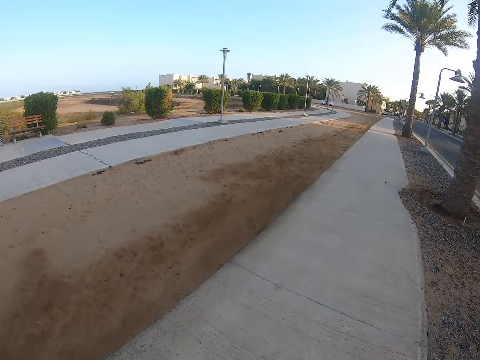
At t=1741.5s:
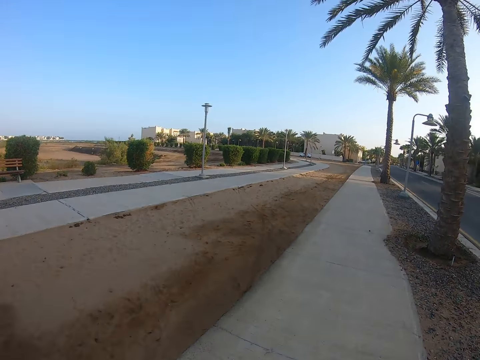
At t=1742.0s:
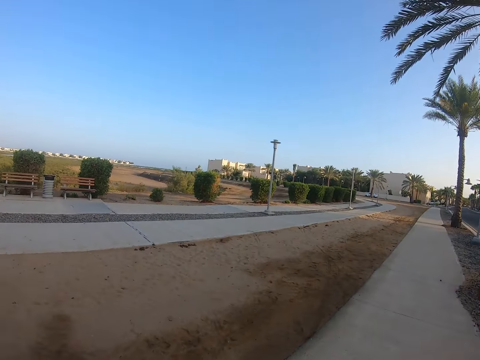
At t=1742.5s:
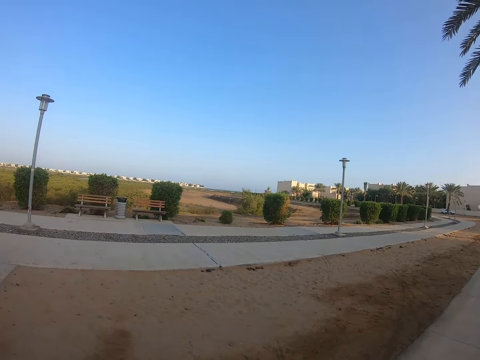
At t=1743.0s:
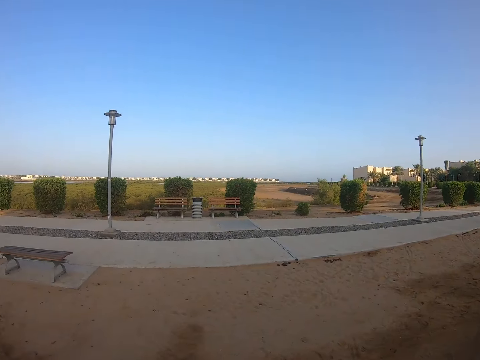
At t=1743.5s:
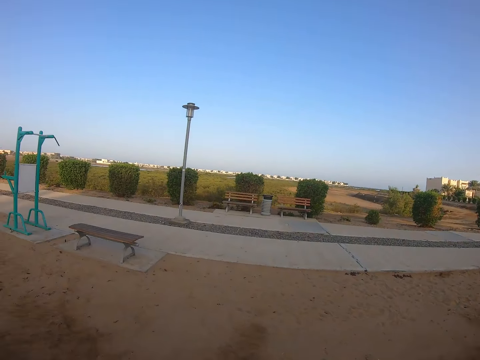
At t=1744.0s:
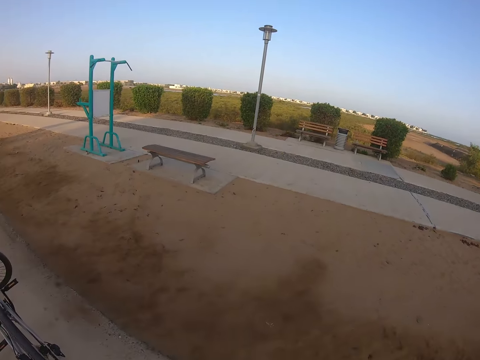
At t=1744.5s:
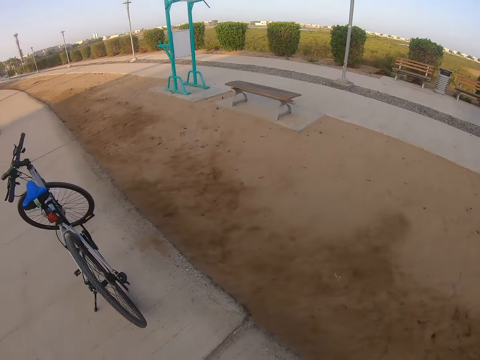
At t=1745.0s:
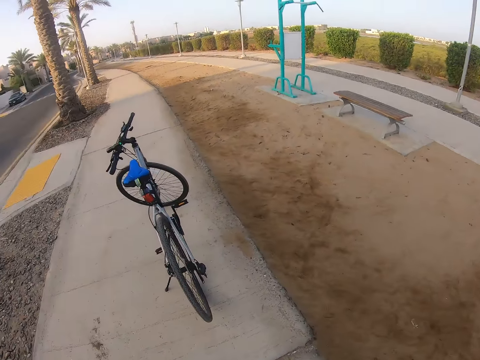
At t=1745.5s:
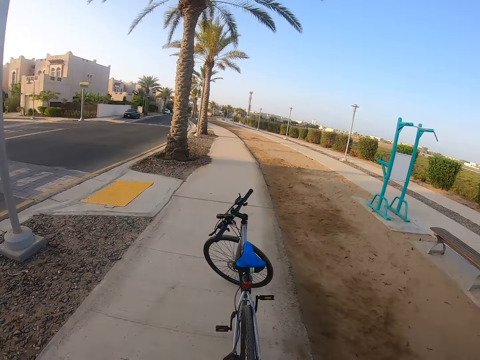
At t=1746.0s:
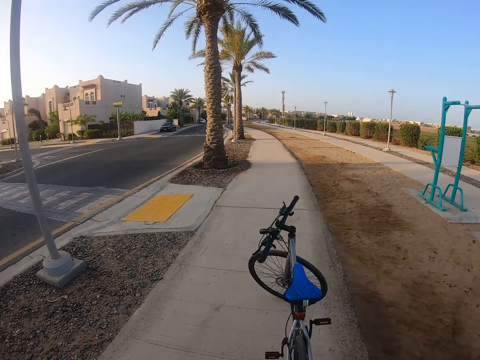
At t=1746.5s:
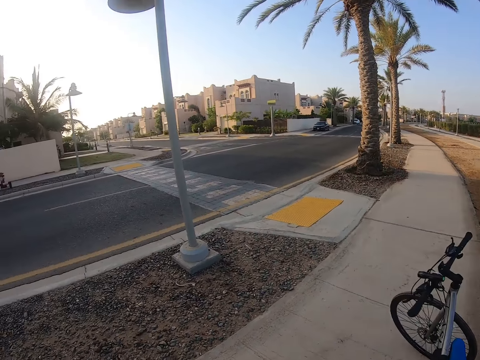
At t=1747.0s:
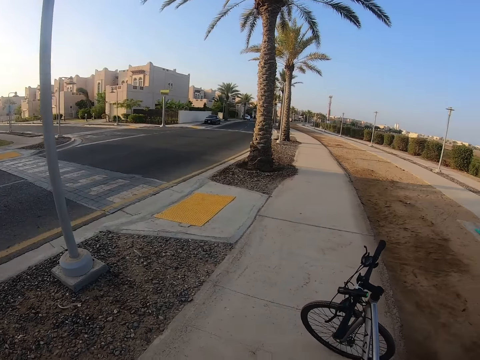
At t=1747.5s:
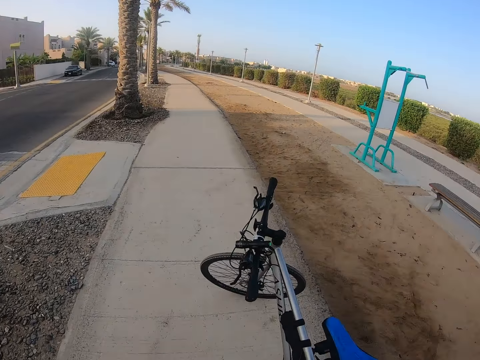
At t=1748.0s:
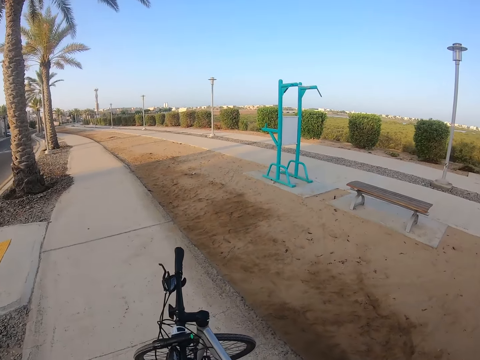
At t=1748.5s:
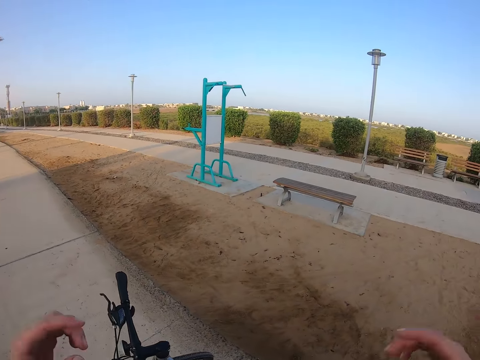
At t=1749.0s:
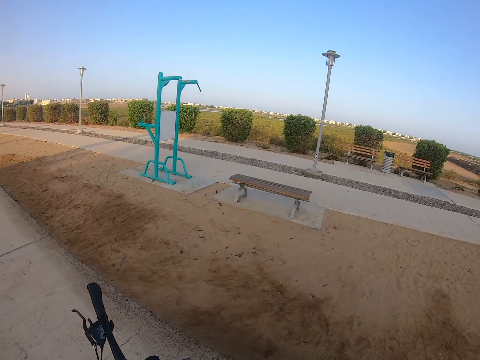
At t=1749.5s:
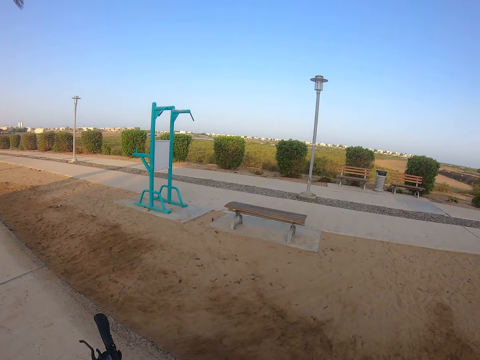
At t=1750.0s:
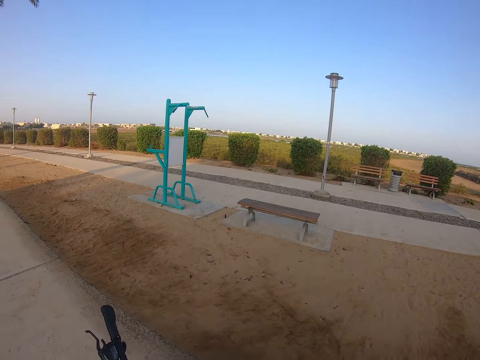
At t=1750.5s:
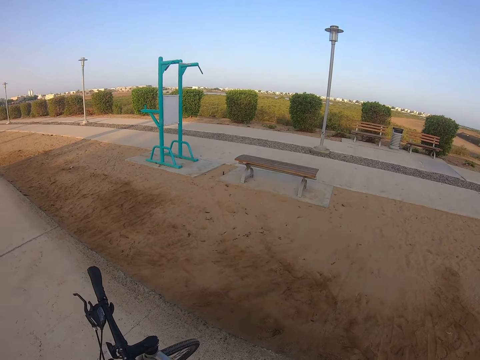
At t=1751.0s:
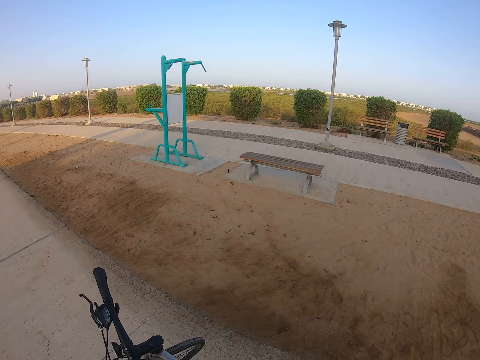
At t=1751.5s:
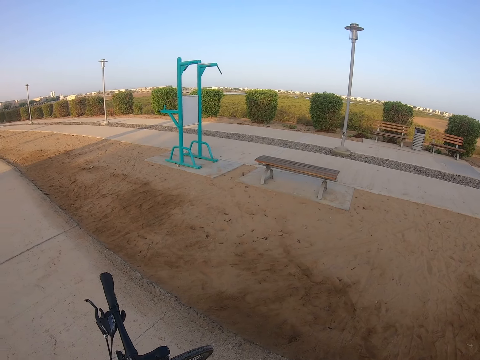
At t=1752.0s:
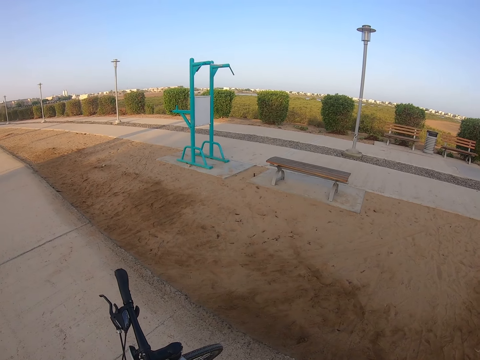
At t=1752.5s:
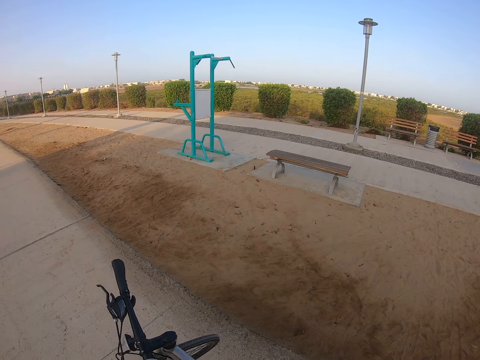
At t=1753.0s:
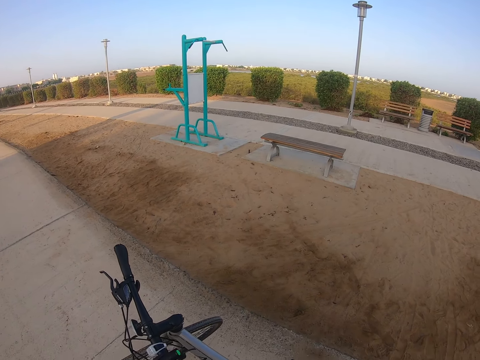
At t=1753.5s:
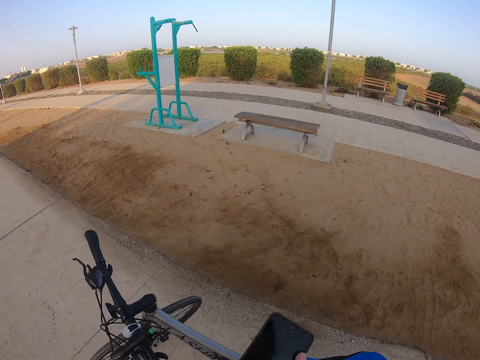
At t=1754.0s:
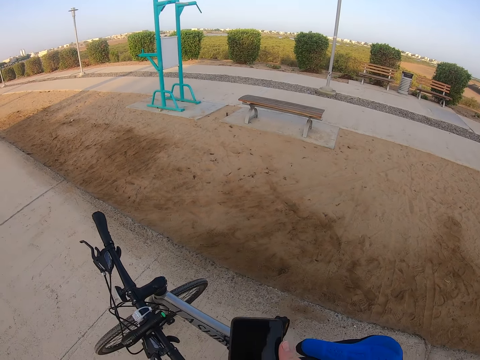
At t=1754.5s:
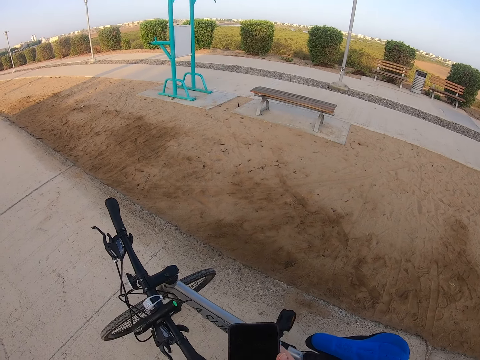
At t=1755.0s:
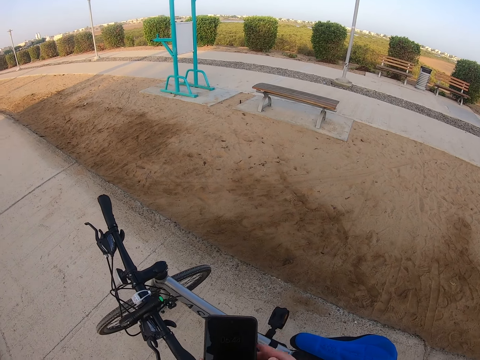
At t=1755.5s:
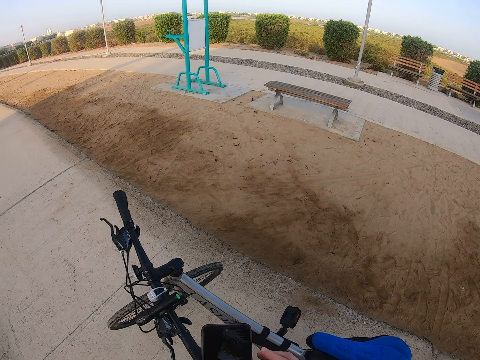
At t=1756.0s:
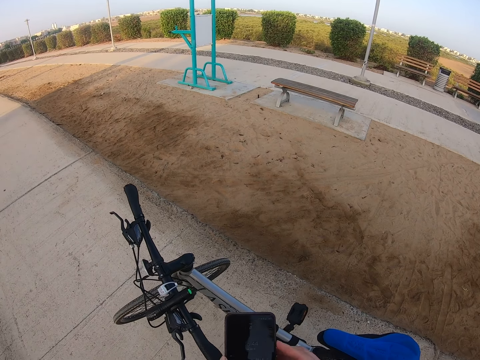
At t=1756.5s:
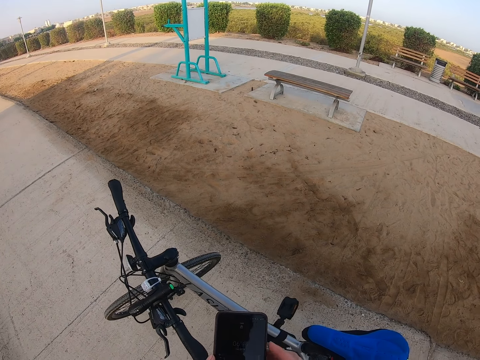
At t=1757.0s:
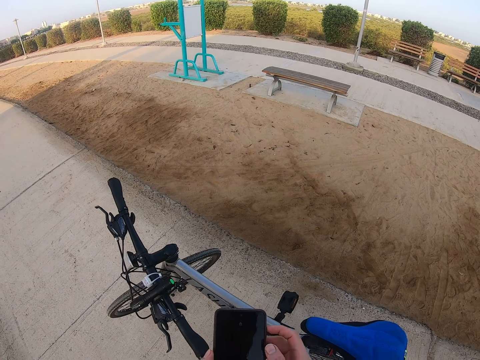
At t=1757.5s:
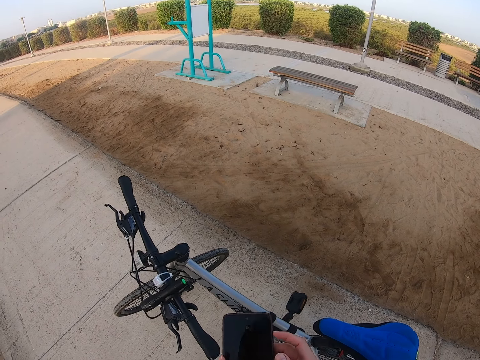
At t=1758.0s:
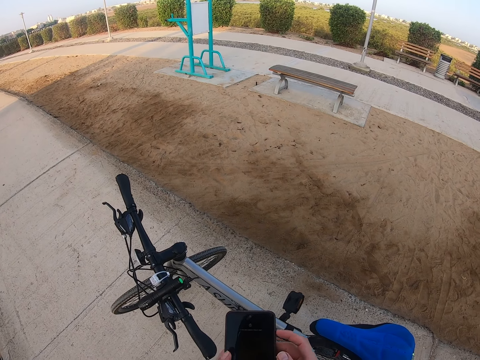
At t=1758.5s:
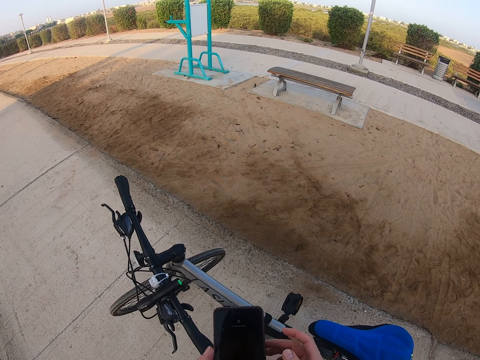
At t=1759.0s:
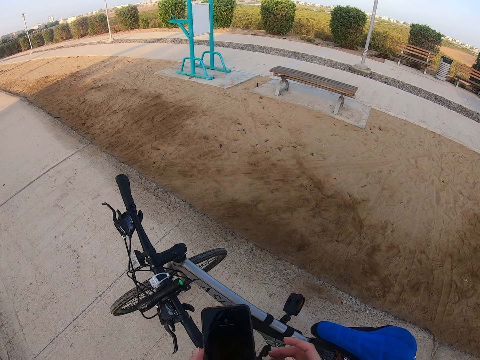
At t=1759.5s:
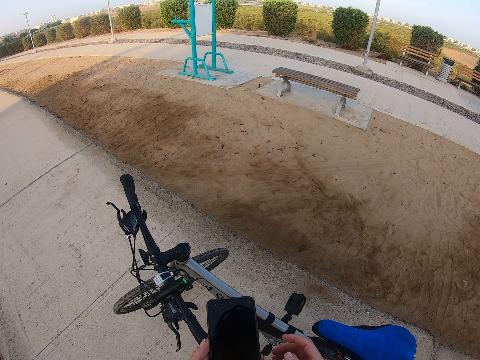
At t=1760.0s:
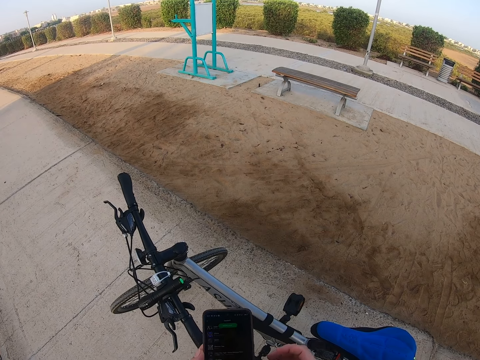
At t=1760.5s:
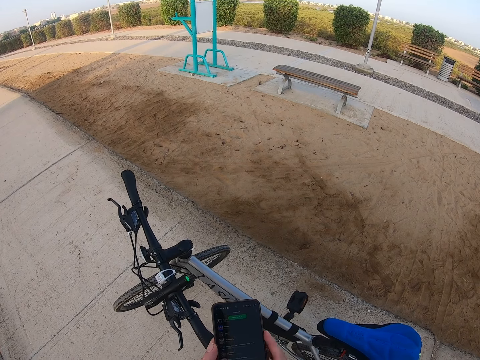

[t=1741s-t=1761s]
The camera wearer turns around. He moves the hands. He takes a phone. He holds his phone. He operates the phone.

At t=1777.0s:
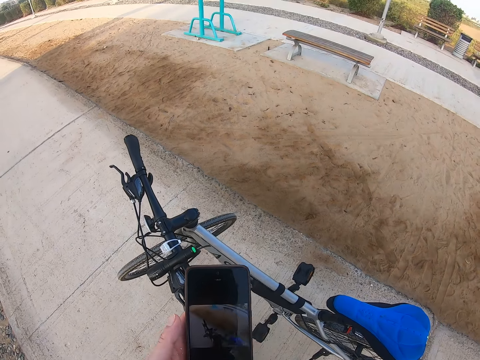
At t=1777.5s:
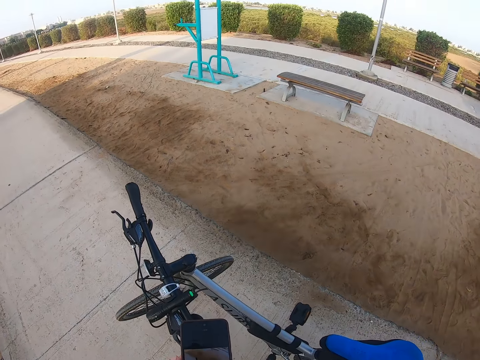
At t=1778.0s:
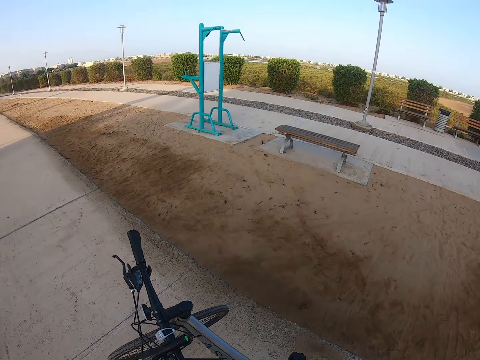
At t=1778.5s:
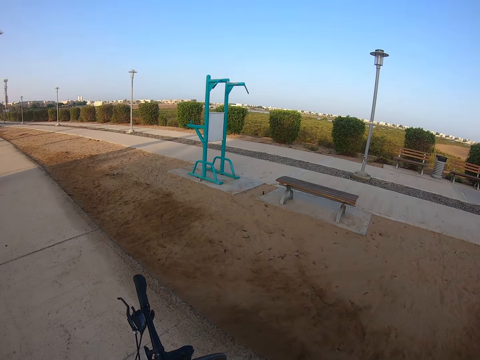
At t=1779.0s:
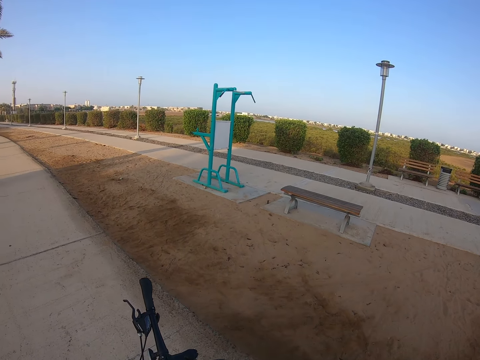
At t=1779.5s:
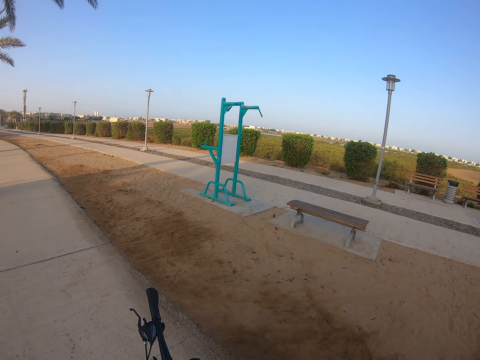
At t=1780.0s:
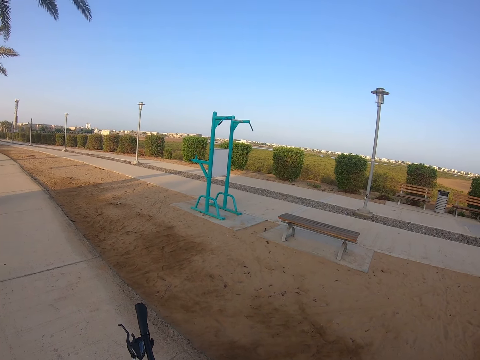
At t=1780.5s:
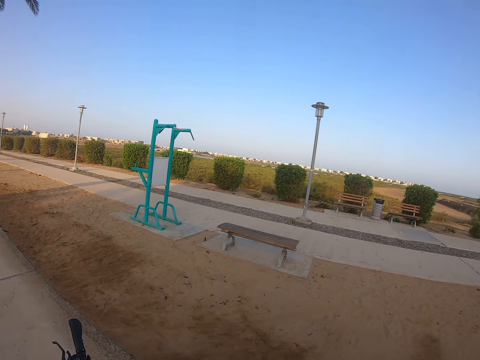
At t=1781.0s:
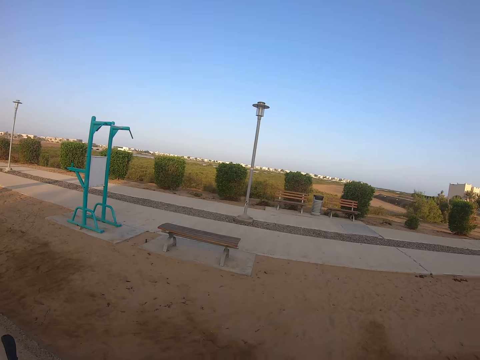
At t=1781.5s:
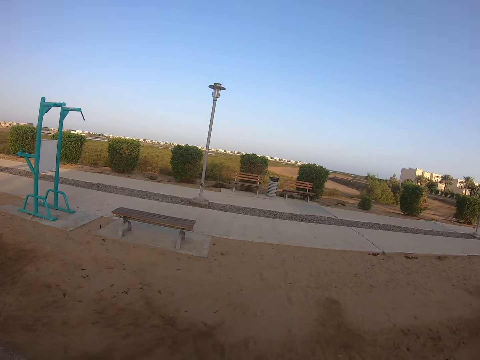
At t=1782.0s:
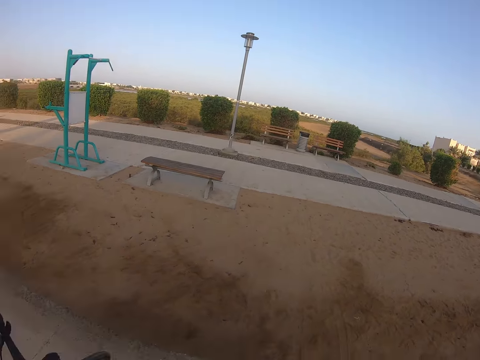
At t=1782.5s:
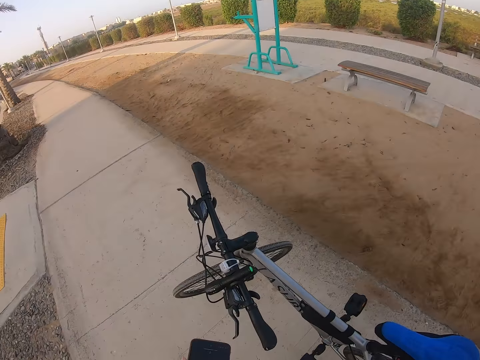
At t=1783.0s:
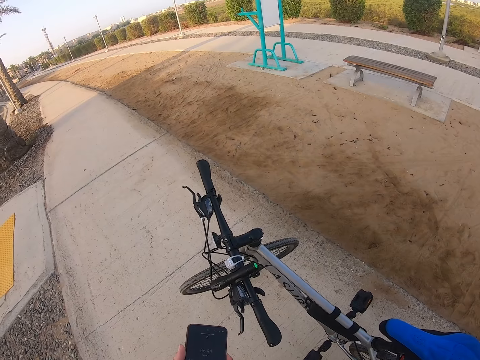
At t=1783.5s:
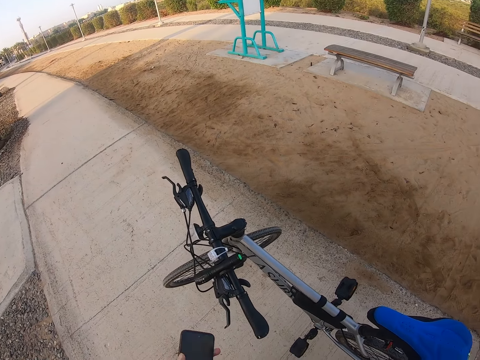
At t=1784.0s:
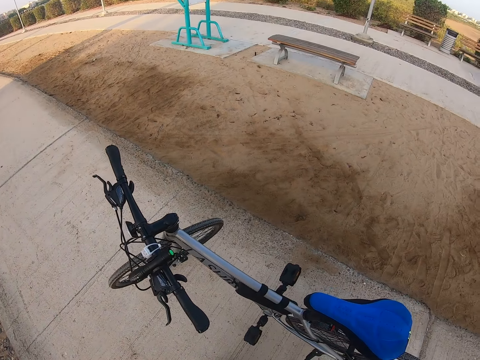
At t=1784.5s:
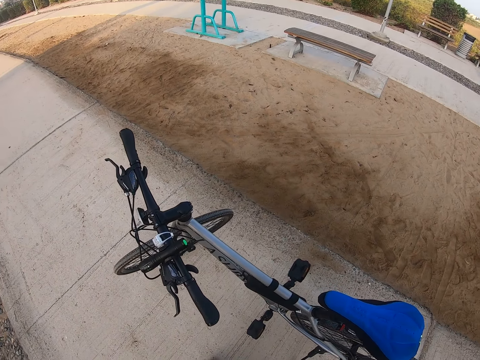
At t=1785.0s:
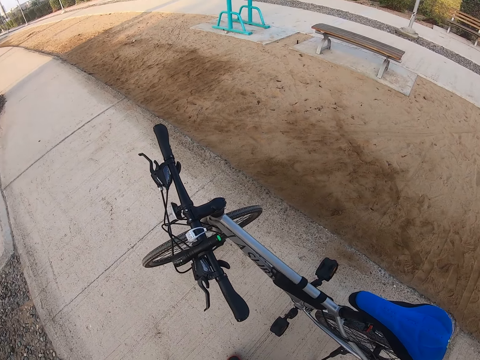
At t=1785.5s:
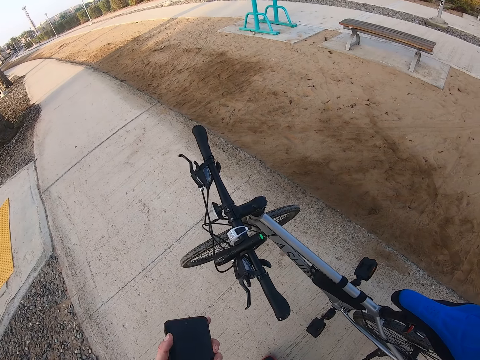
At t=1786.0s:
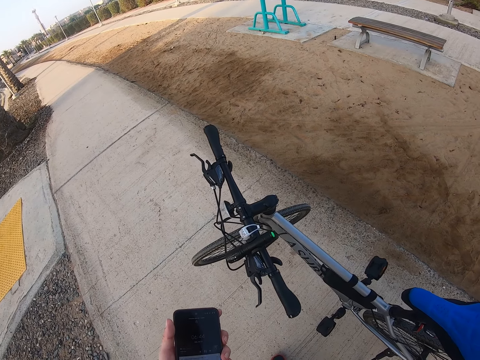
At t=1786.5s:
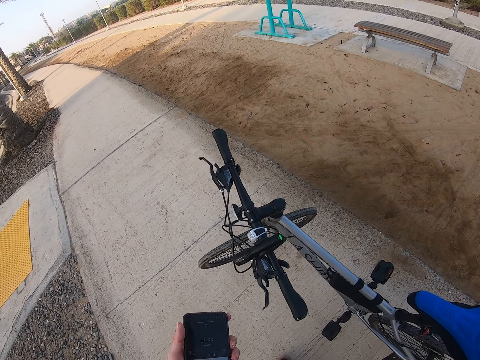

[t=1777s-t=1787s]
The camera wearer looks around. They look at the phone, move the phone, and look at the phone.
